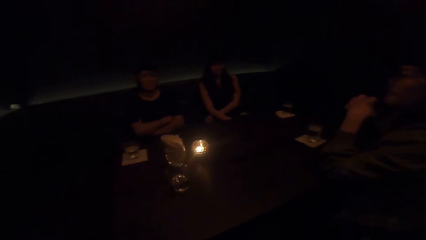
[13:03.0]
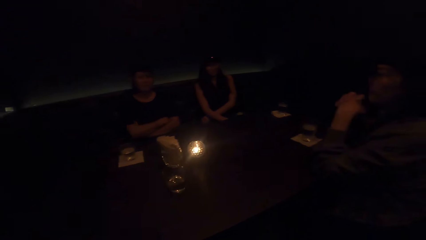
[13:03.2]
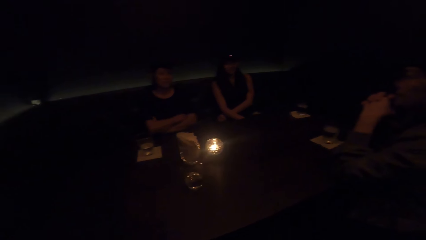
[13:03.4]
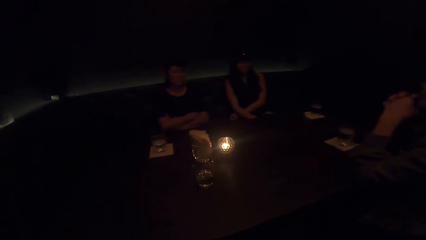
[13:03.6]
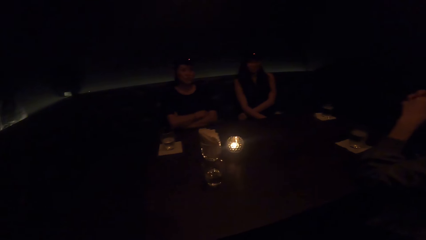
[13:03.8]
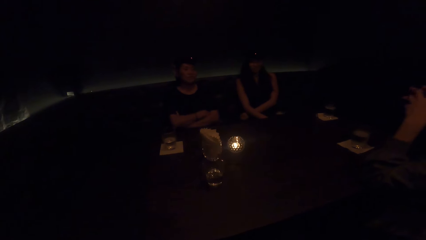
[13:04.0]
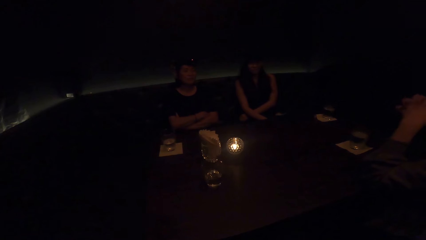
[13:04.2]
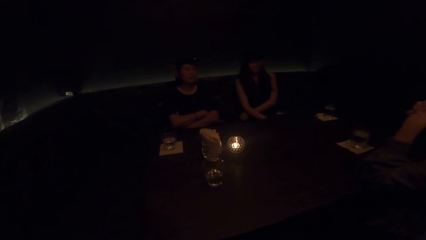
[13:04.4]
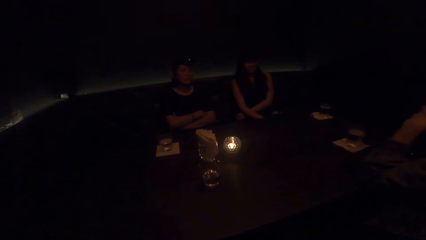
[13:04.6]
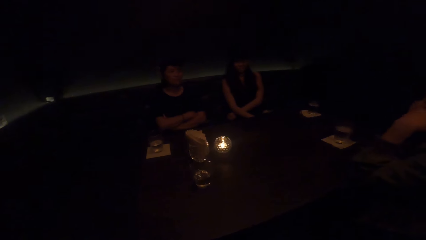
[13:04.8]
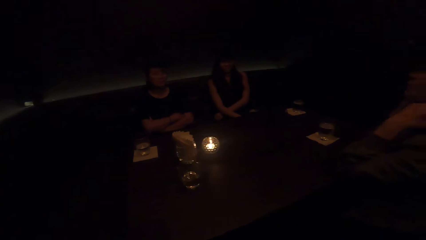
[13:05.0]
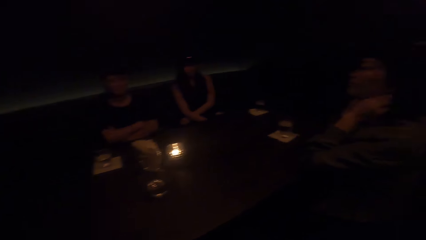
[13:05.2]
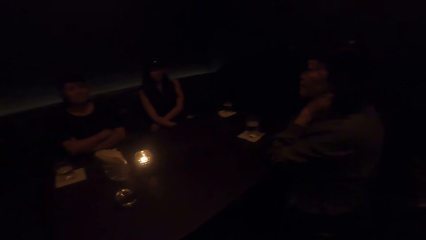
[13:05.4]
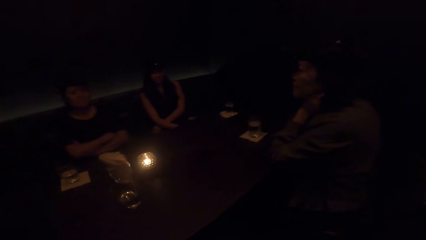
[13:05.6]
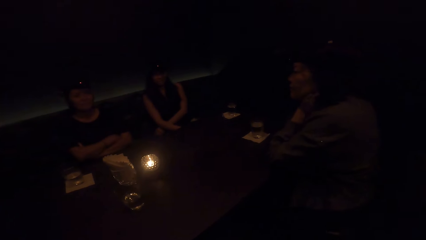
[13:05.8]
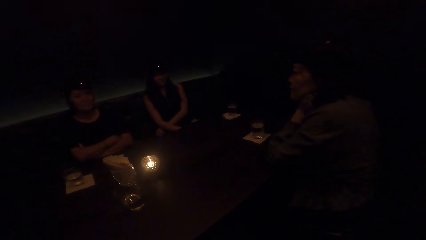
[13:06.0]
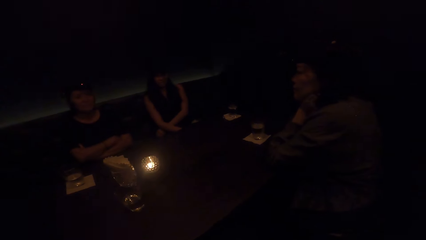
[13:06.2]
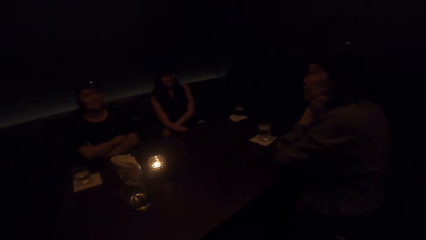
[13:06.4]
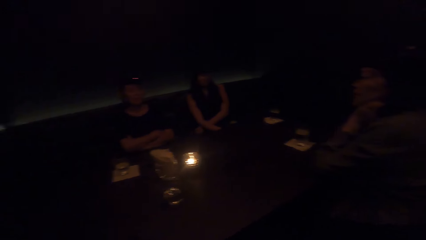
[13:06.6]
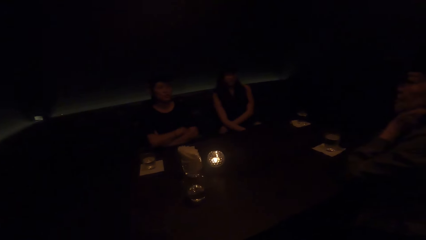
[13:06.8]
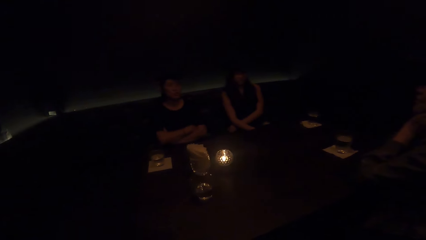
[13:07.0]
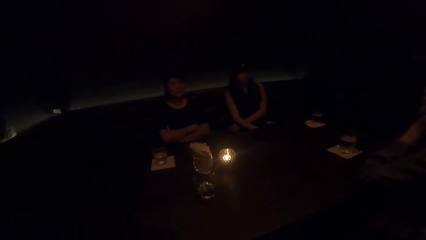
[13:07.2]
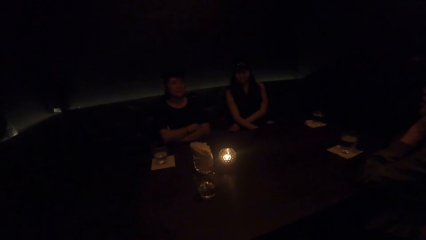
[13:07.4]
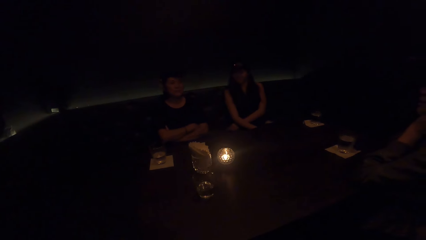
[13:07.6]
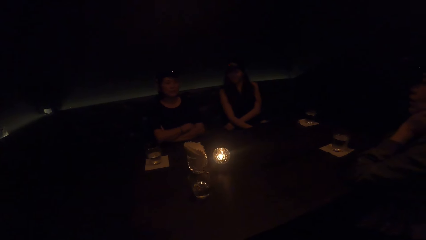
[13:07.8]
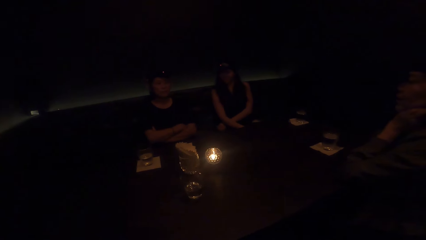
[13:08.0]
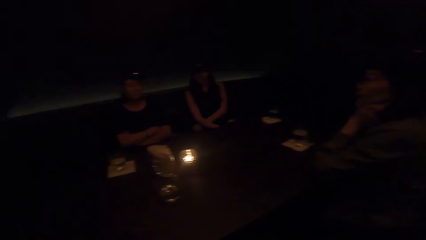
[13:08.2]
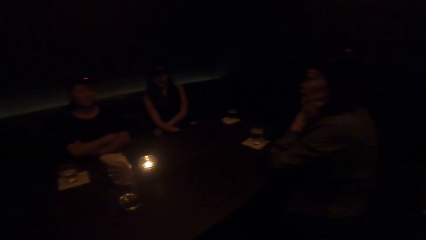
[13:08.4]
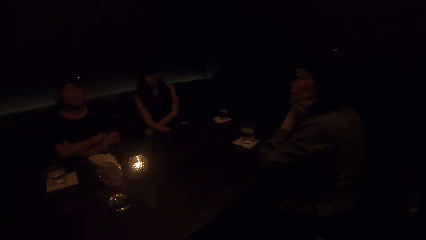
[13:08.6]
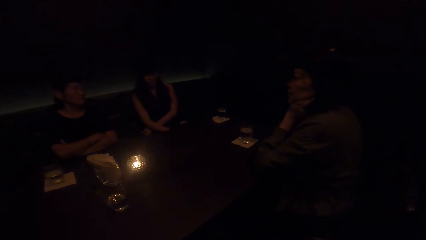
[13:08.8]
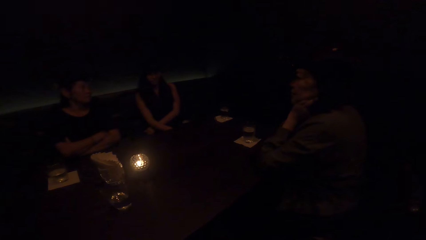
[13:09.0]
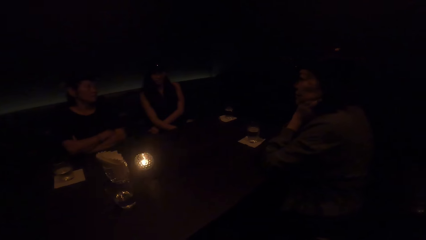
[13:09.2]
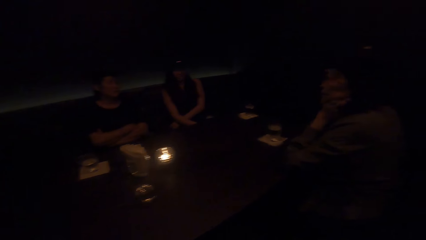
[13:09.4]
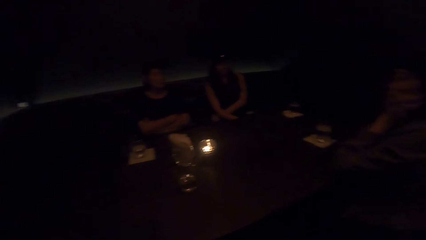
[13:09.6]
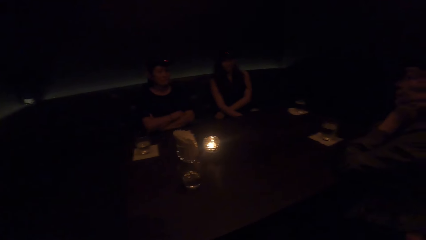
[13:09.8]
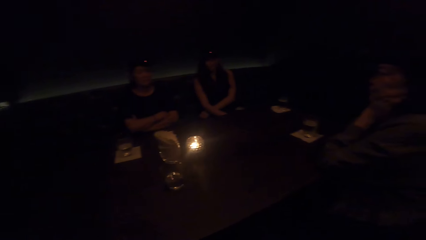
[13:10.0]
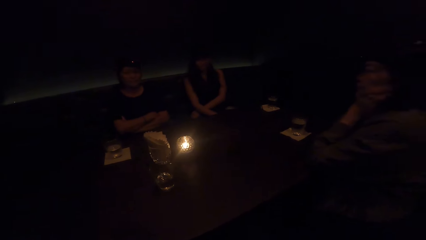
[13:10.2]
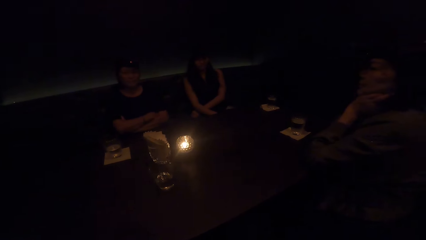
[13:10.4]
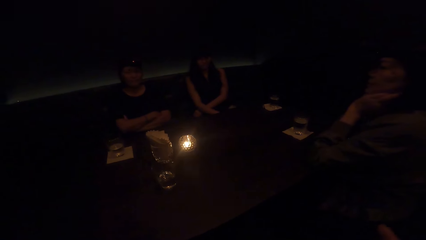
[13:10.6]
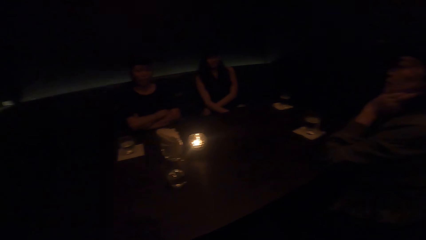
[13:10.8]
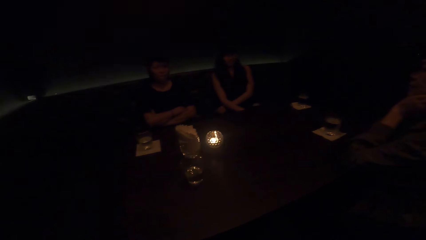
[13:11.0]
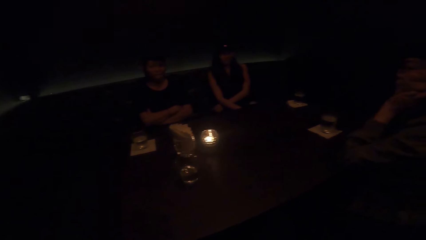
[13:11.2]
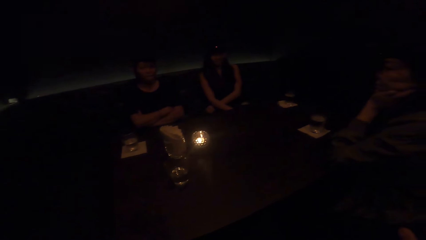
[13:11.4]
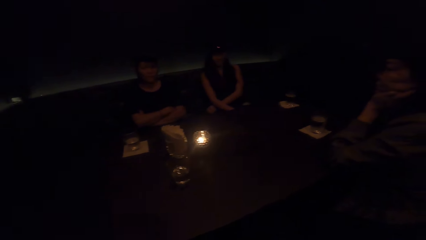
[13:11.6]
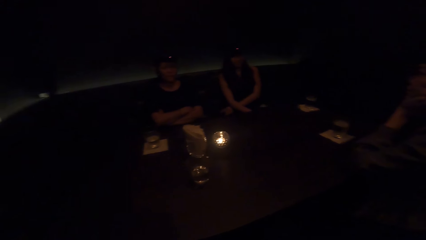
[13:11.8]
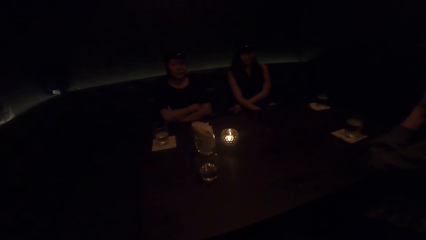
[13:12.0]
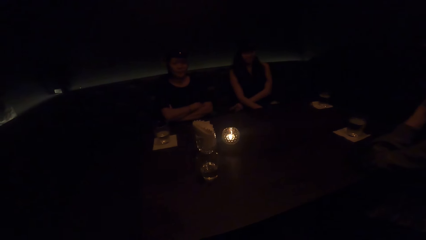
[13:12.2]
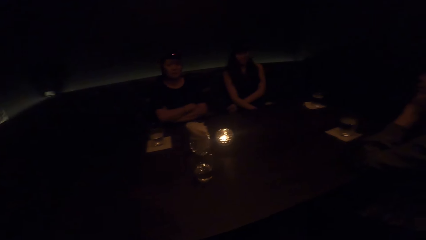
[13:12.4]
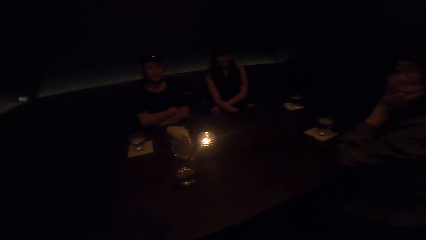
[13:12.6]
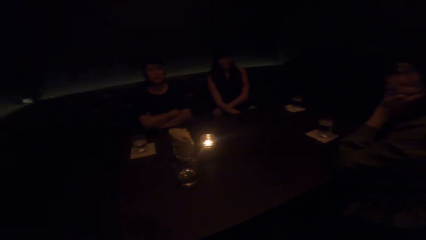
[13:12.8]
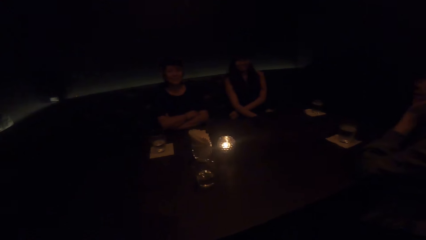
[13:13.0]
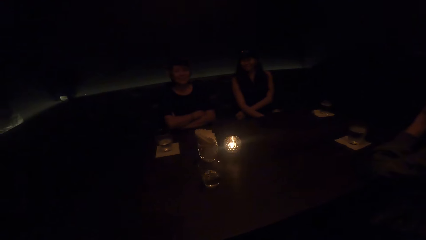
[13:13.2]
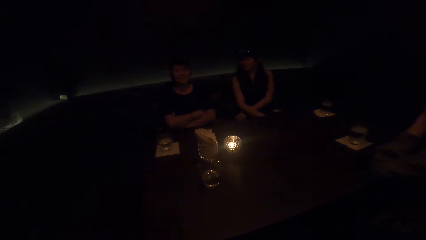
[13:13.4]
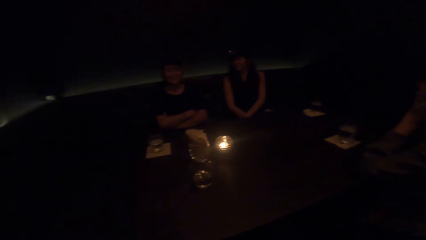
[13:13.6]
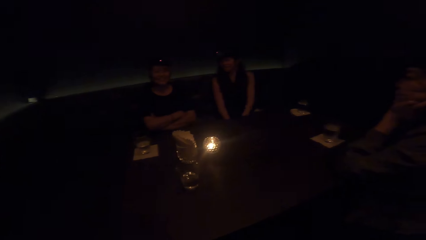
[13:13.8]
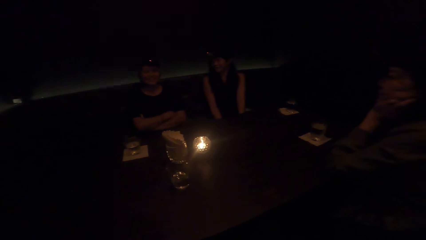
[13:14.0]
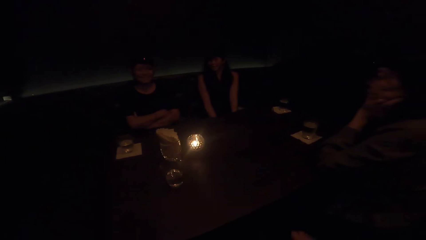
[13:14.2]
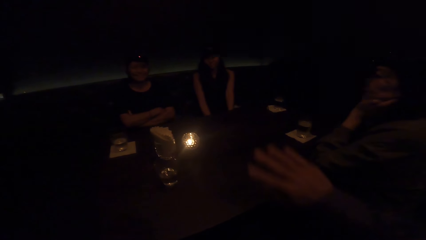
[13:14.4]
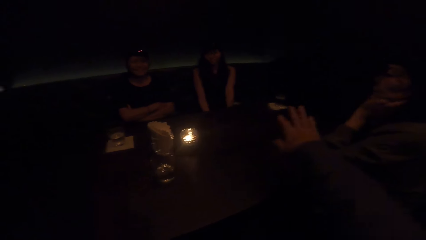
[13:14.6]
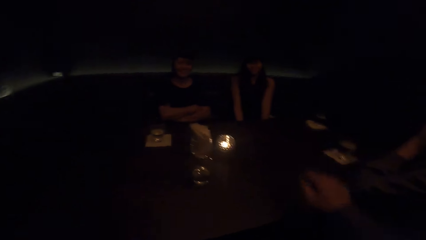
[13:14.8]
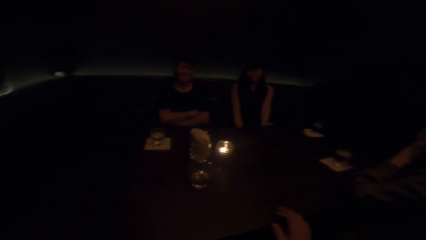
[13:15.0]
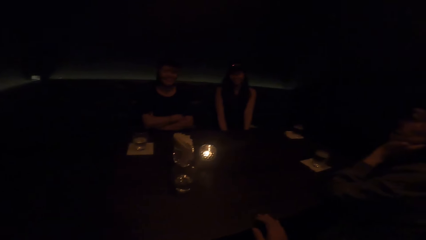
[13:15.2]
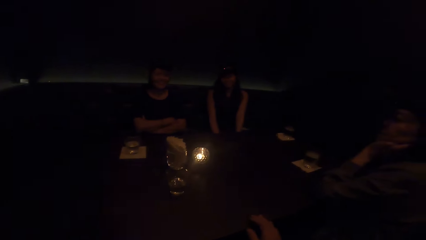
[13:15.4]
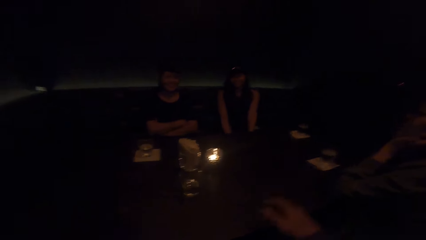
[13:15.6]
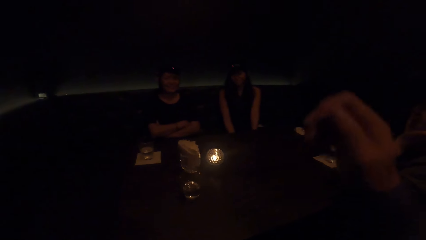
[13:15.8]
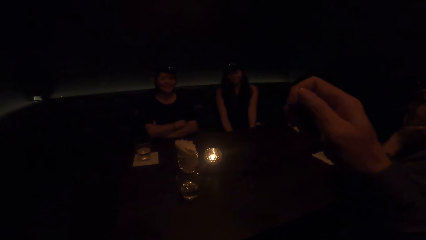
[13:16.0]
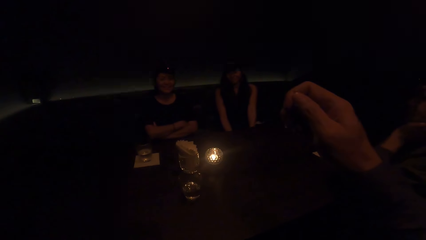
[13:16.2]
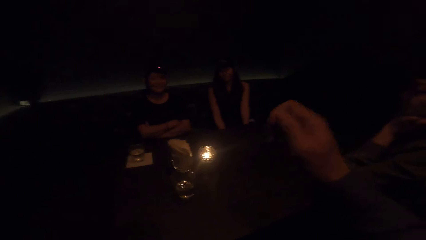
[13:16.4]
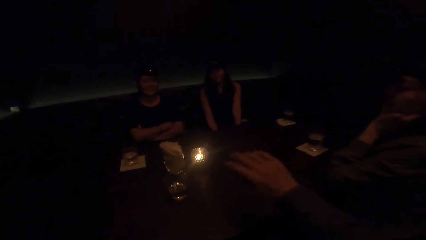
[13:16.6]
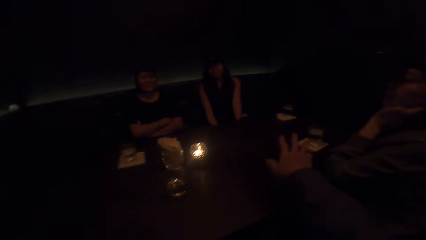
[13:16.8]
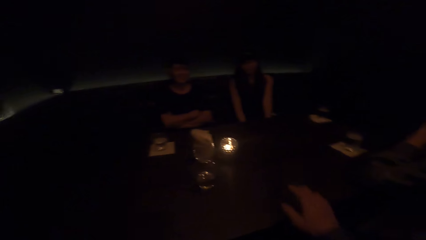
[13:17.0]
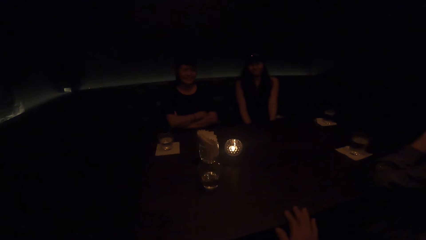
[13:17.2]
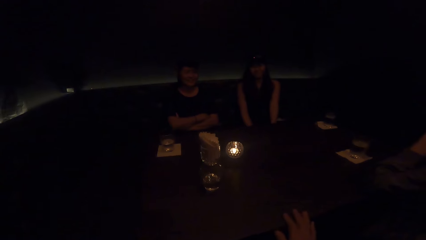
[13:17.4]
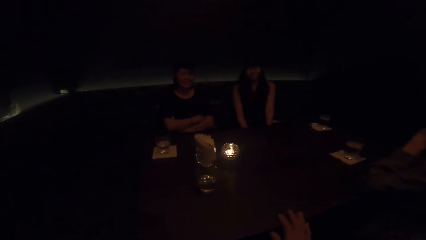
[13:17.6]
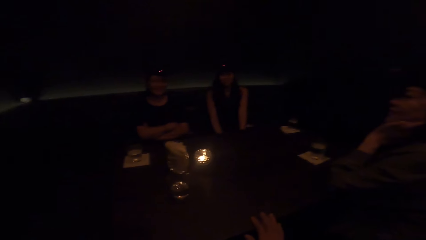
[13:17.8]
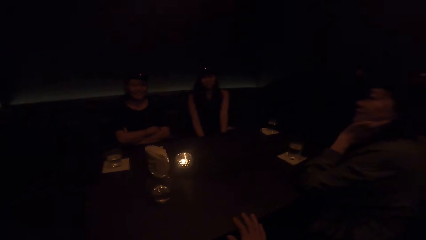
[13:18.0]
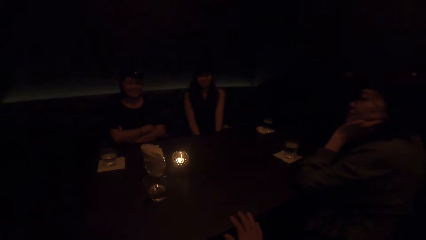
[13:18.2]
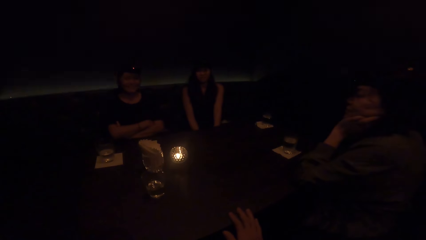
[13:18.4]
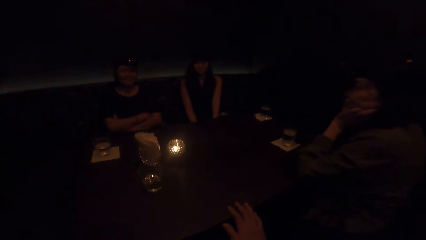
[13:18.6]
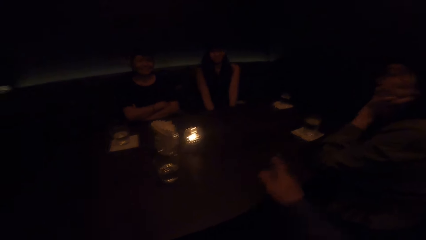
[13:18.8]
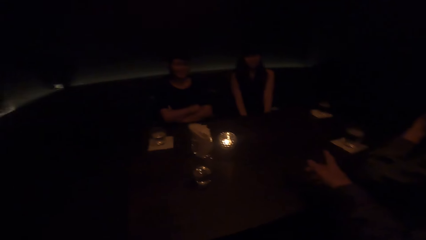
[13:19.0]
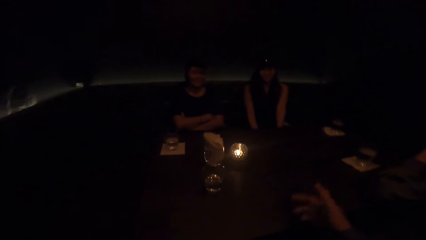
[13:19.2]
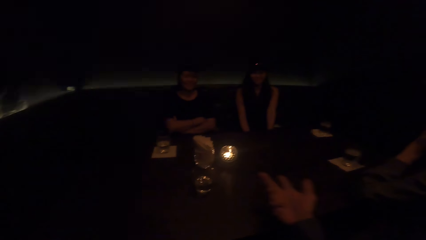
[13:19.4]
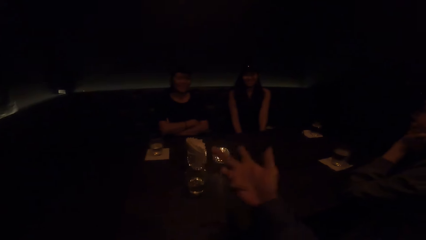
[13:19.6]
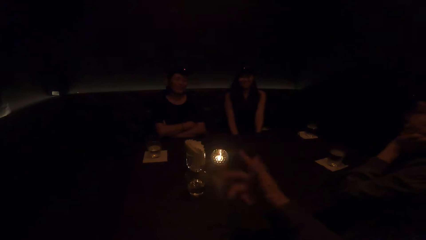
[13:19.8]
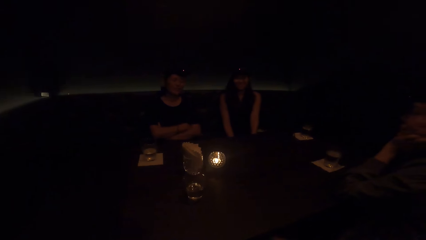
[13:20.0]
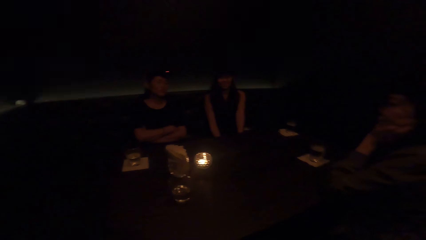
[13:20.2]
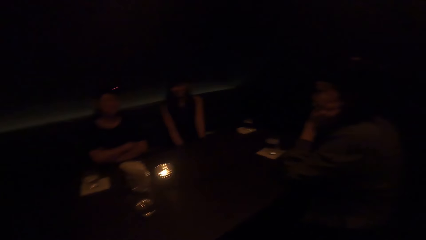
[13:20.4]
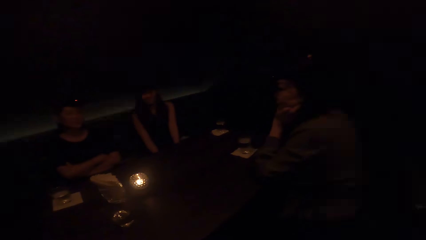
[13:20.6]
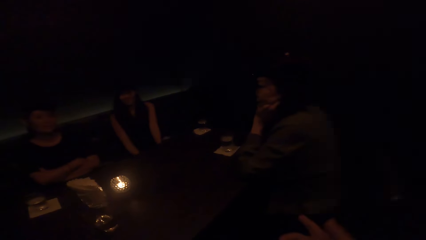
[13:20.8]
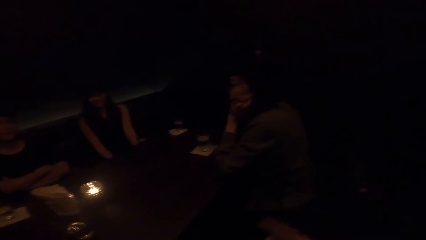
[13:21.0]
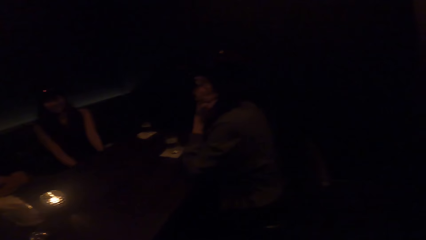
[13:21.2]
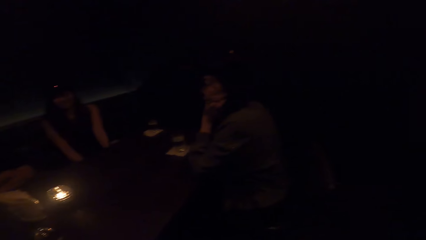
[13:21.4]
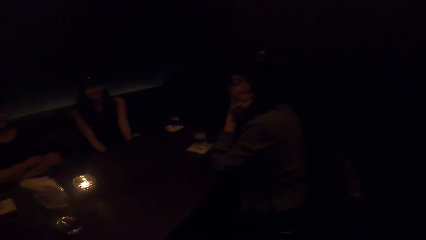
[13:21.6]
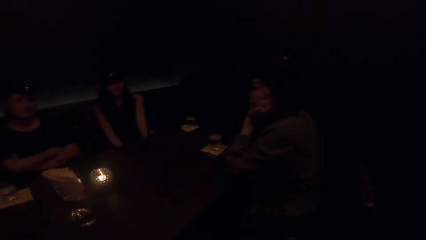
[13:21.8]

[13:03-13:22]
A person rests a hand on the table. The person moves a hand and puts hands on the chin. A lady moves hands. The camera wearer moves a hand and sways a hand. He demonstrates with his right hand. He rests a hand on the table. He stops demonstrating with his right hand. He sways a hand.
